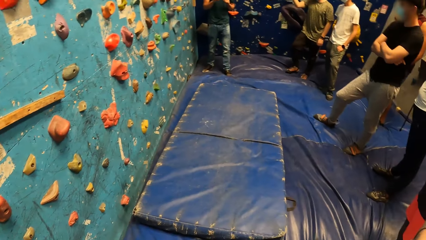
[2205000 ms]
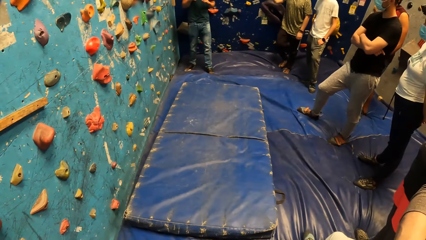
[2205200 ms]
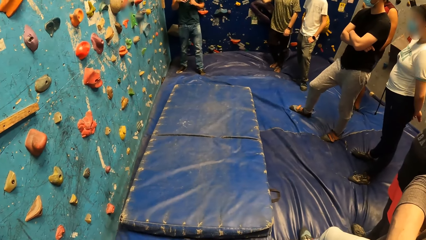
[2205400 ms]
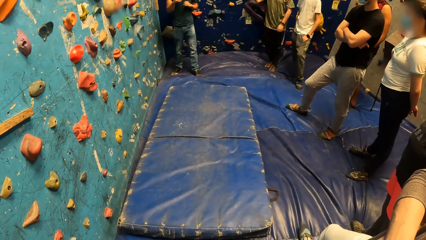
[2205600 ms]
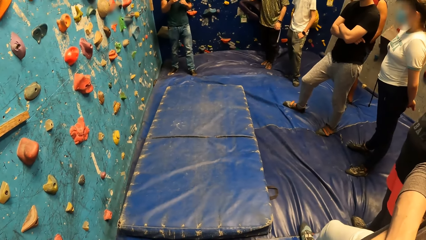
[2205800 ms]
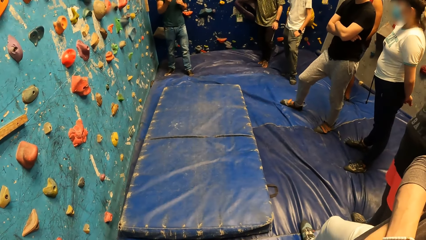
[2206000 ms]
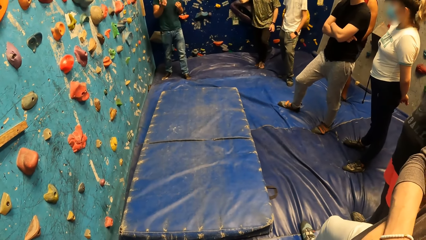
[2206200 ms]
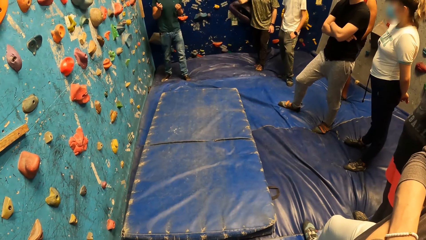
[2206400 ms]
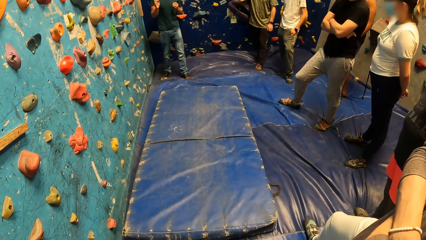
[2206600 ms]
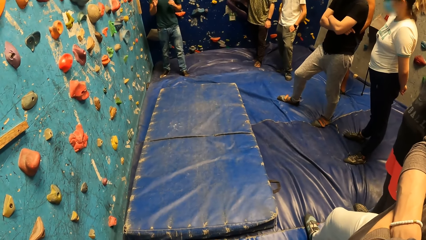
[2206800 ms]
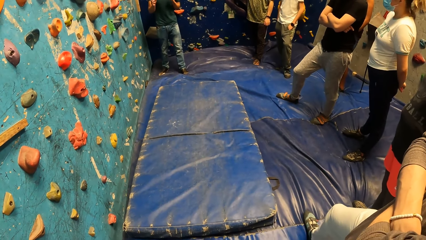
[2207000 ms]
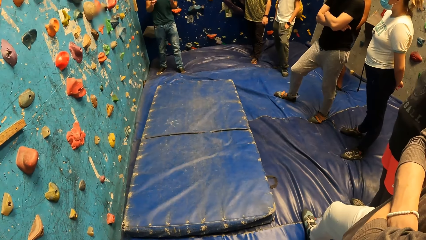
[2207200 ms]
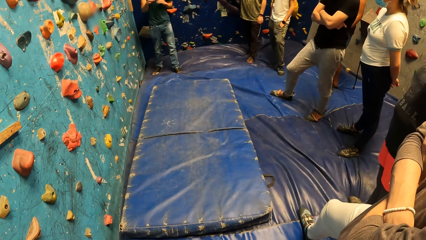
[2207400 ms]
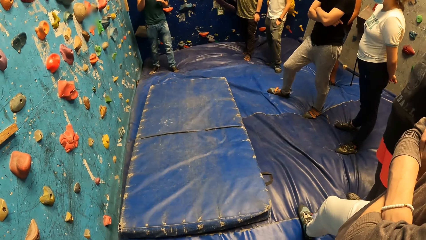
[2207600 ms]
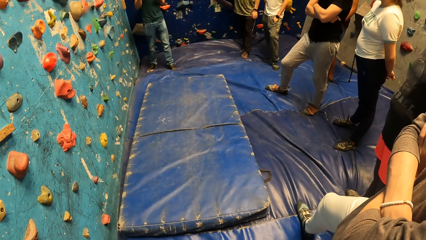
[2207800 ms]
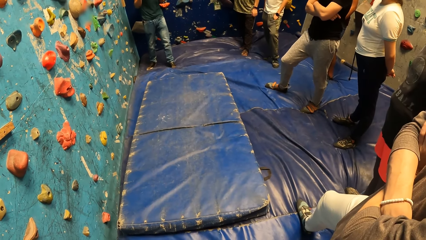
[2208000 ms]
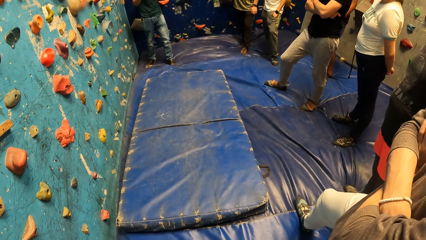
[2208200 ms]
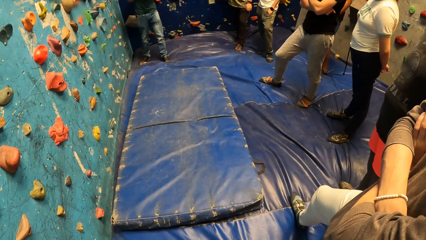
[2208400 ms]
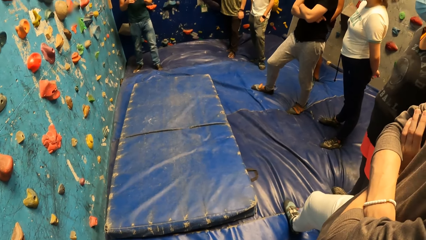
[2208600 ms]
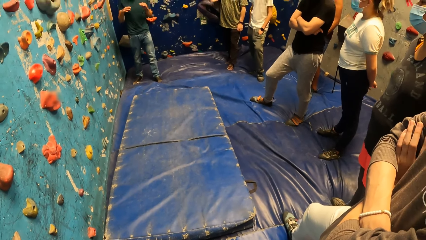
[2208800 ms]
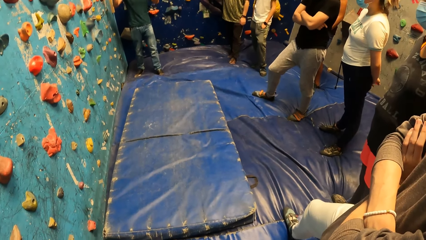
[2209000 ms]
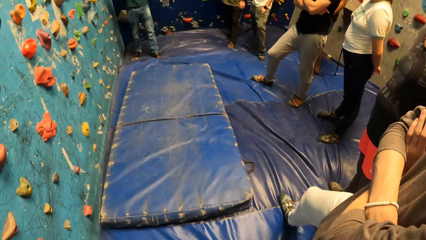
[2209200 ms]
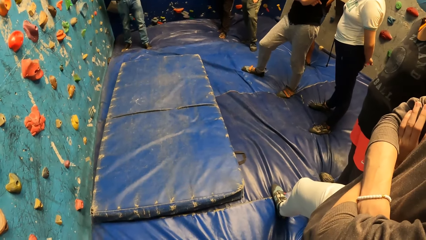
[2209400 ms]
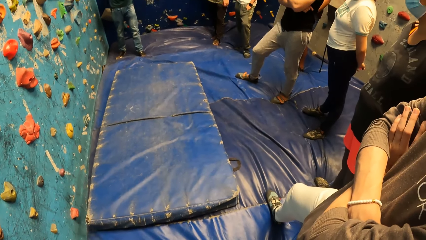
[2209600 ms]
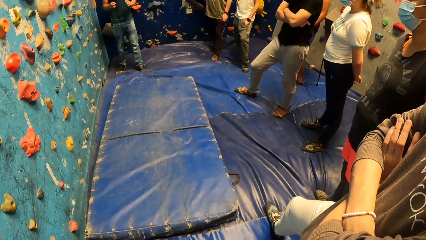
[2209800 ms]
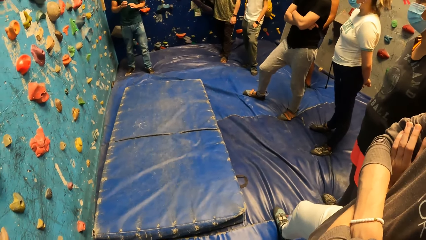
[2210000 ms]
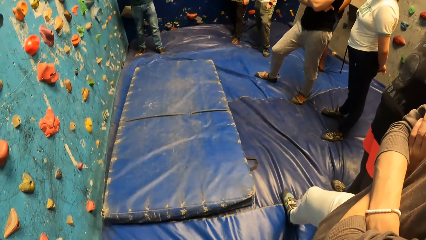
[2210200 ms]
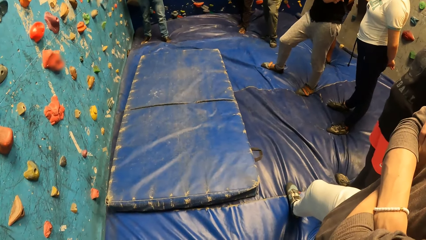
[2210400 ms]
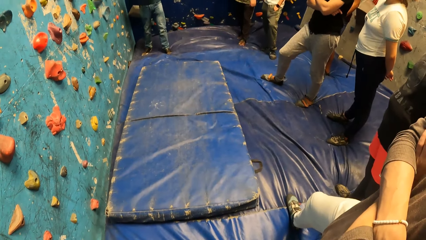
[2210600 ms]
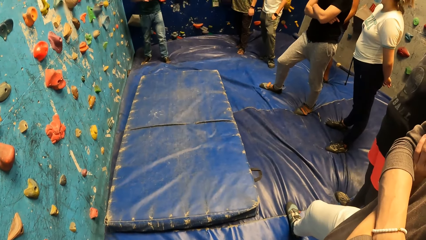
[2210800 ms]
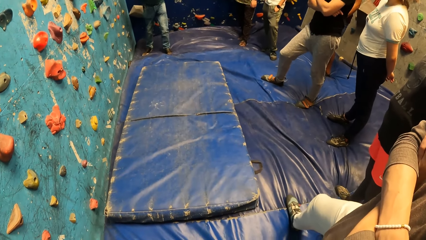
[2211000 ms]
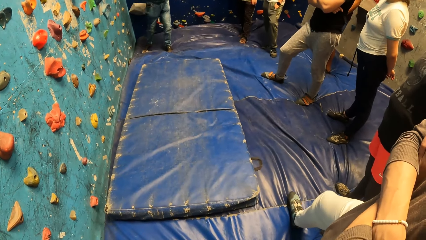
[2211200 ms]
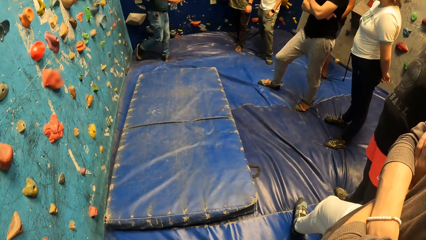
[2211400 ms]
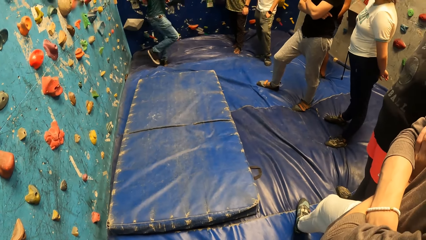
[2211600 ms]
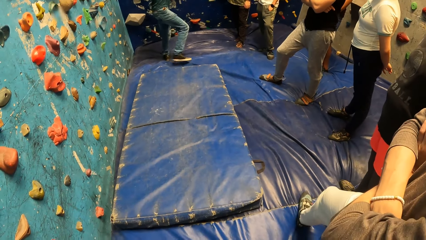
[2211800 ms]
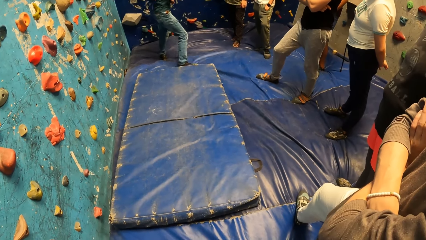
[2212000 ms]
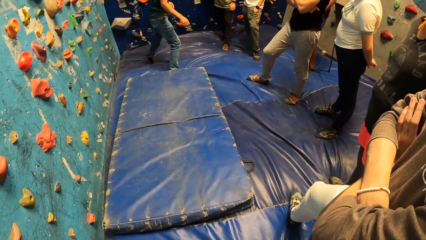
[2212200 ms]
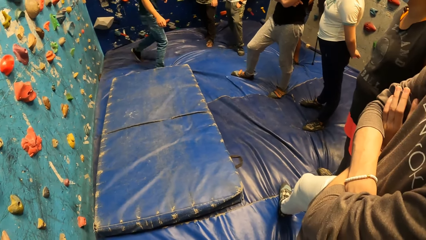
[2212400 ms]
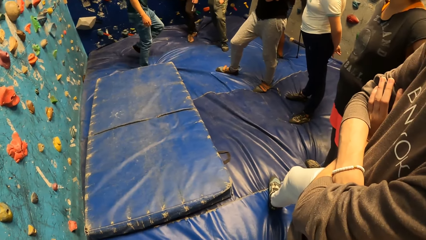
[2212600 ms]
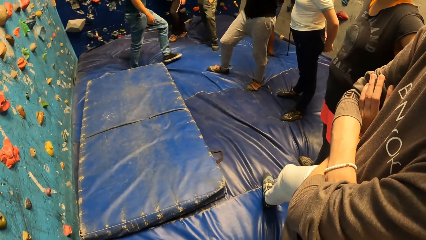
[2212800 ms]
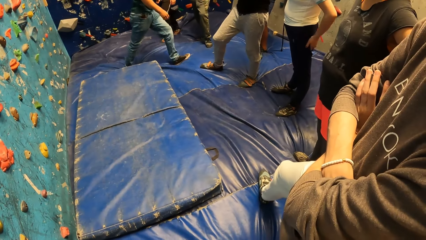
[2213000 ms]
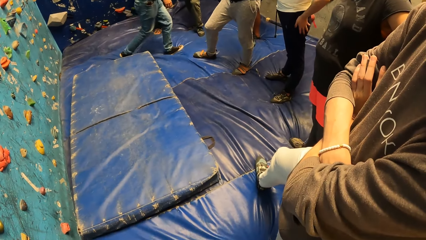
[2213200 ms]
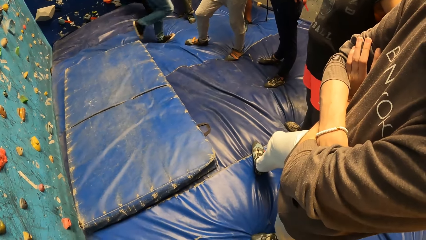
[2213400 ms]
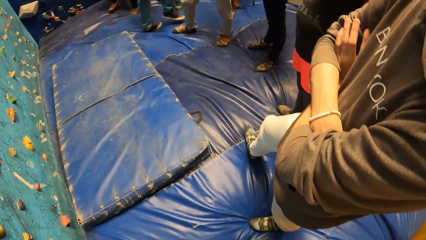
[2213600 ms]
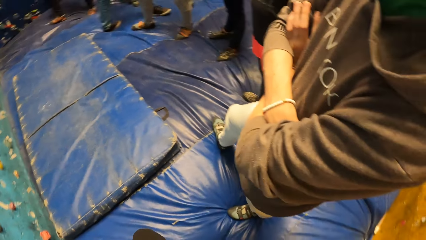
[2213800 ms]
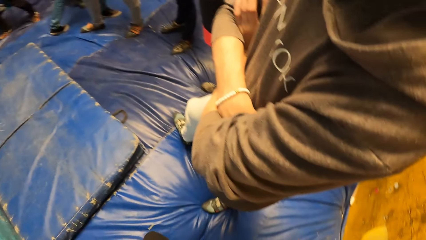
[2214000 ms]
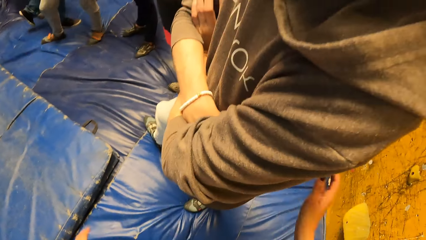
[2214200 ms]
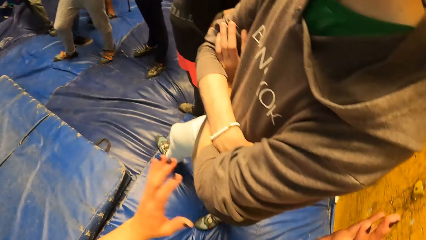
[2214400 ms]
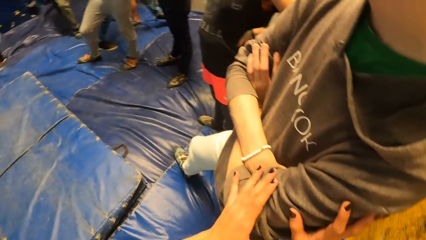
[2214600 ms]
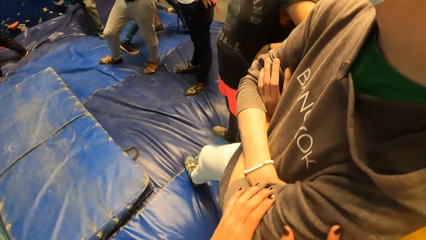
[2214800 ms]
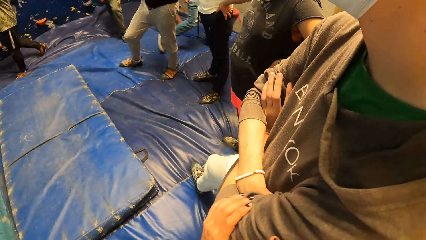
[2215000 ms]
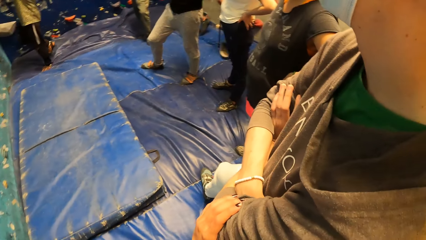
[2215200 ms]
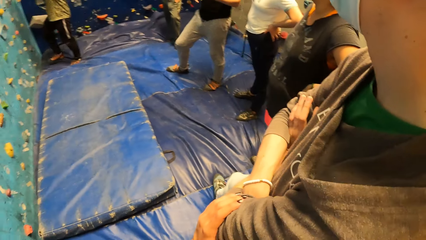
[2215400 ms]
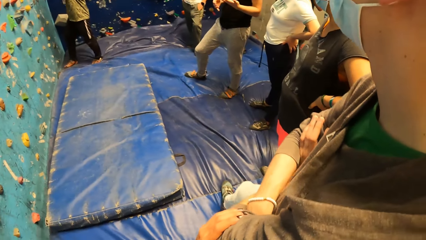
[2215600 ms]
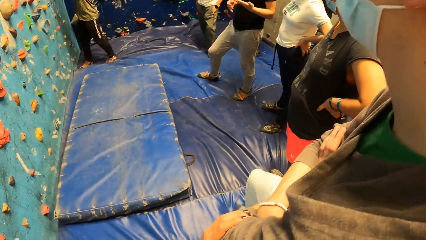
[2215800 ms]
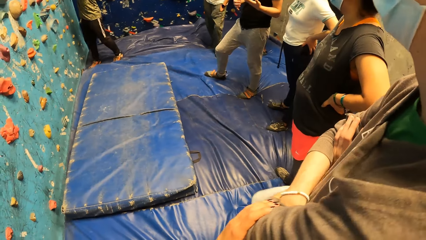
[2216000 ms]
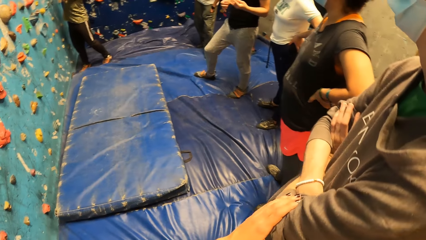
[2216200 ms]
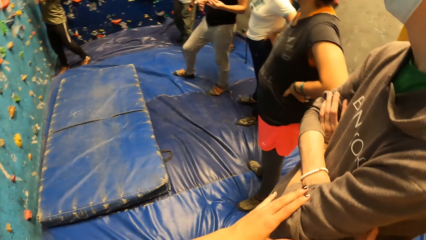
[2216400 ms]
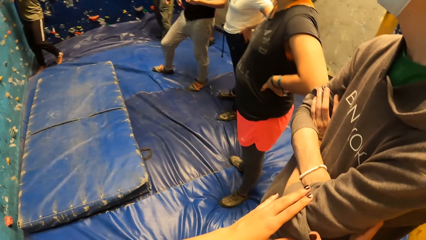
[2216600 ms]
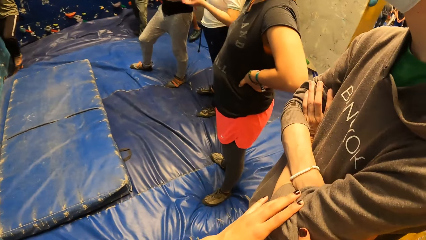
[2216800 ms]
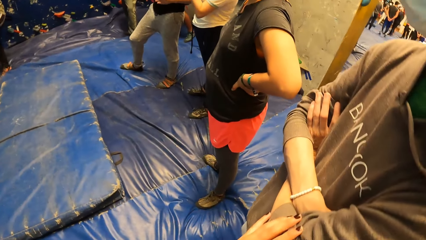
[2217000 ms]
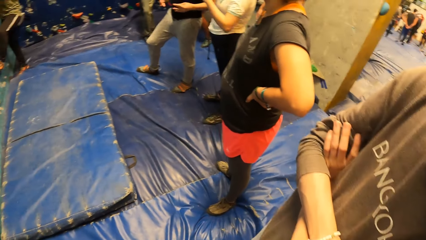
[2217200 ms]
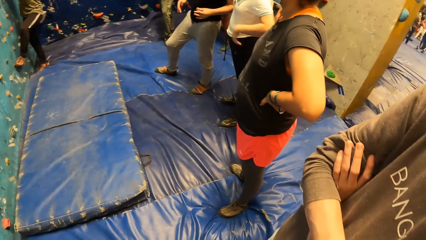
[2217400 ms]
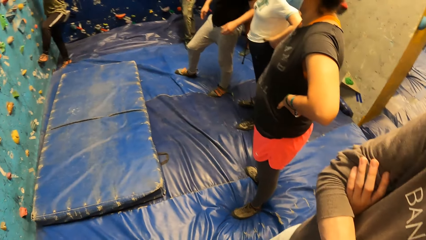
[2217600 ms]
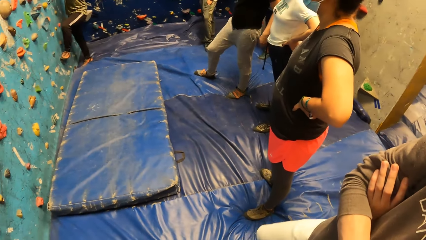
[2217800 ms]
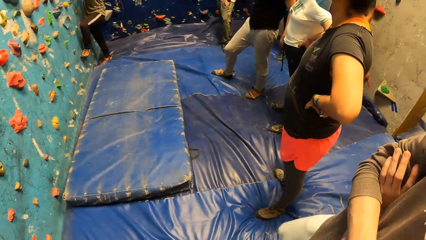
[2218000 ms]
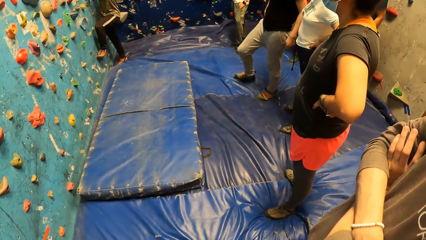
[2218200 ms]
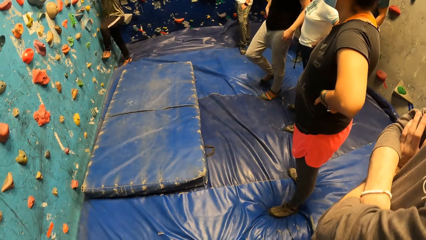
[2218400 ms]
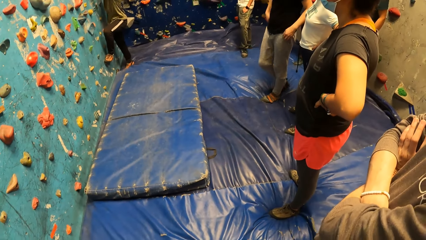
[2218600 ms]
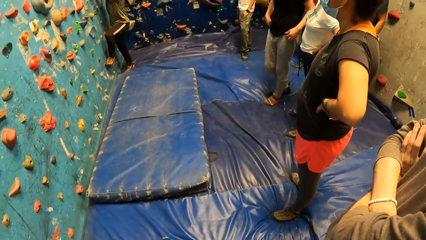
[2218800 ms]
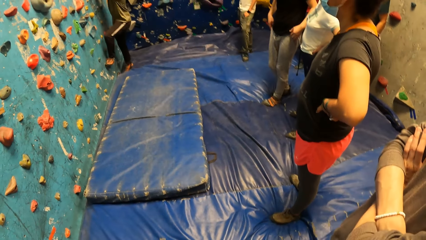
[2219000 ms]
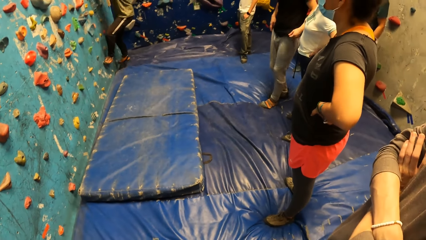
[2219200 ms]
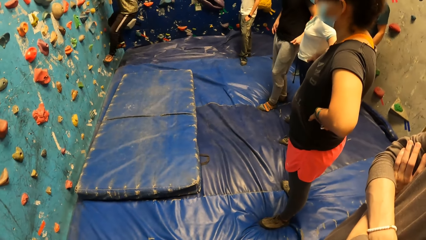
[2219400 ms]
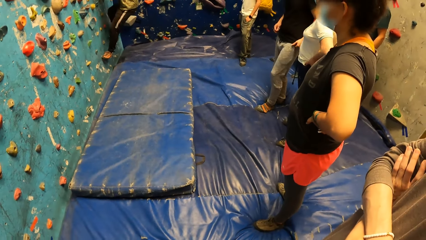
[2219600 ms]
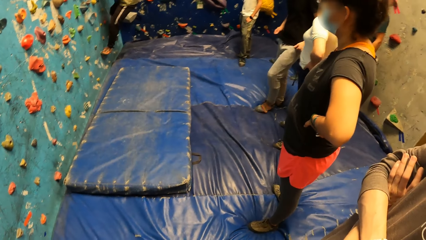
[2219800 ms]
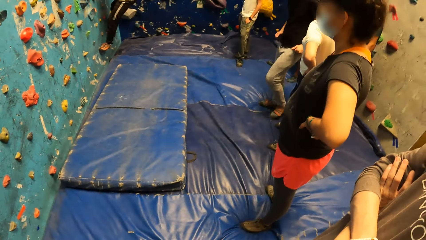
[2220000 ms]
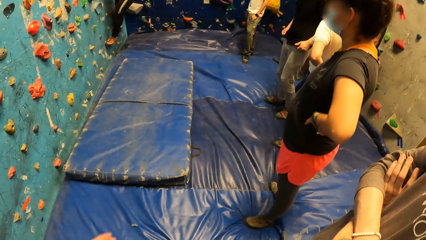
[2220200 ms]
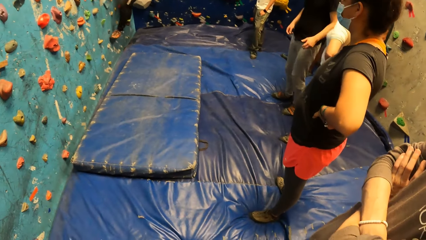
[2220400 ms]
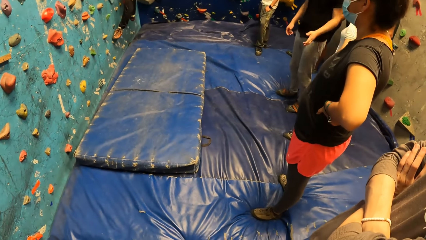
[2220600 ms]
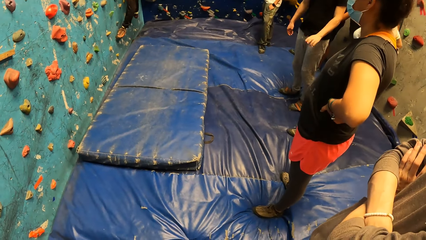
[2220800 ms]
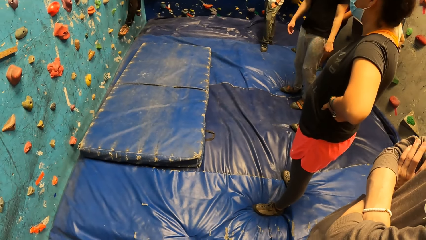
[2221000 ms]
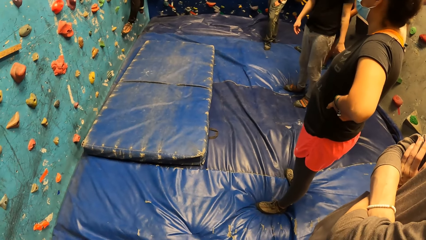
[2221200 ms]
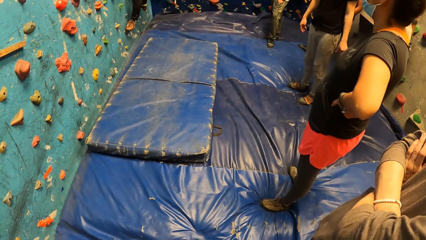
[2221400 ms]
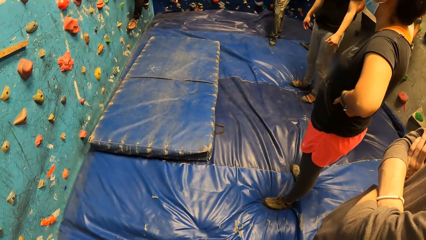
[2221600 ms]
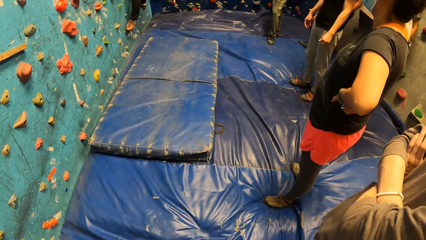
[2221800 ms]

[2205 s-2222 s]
A man walks around. The camera wearer places her hands on another man. The other man walks backwards. A third man climbs the bouldering wall.
